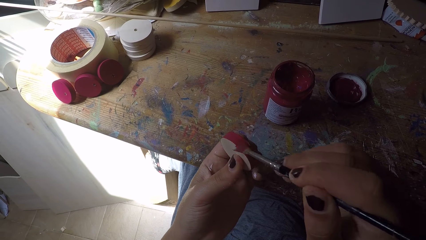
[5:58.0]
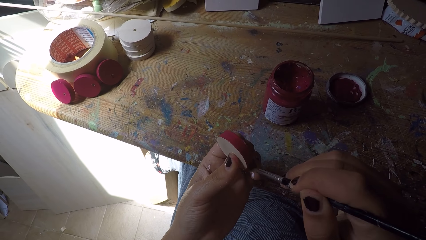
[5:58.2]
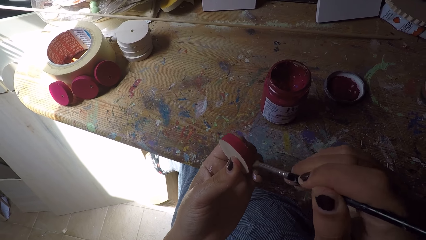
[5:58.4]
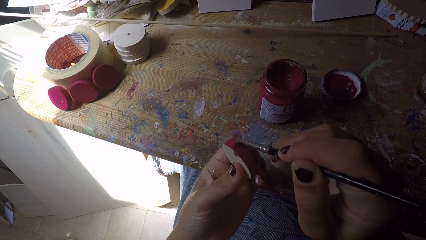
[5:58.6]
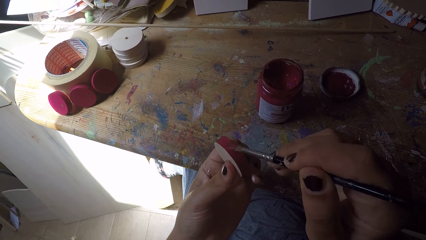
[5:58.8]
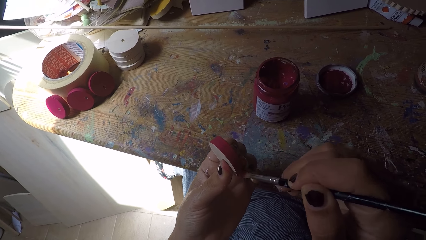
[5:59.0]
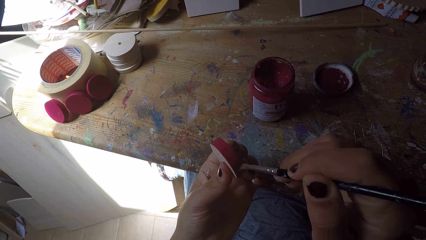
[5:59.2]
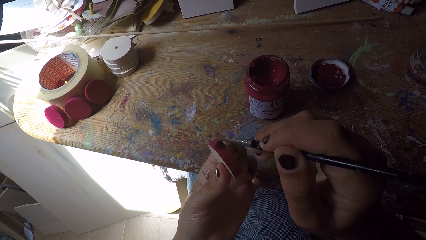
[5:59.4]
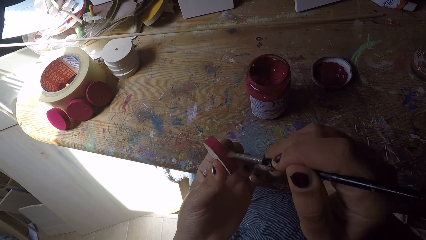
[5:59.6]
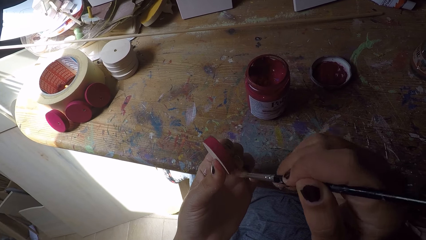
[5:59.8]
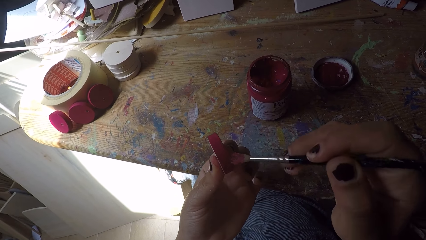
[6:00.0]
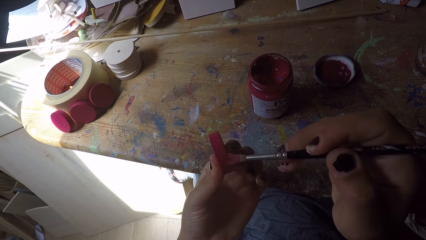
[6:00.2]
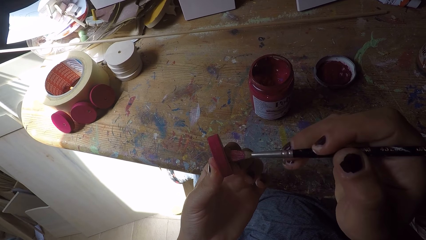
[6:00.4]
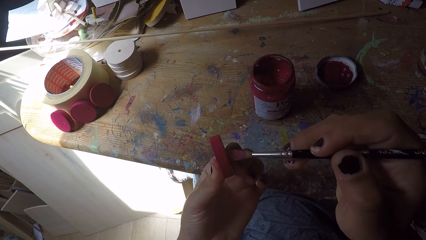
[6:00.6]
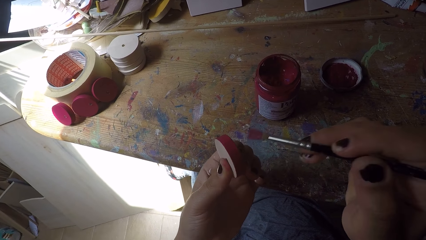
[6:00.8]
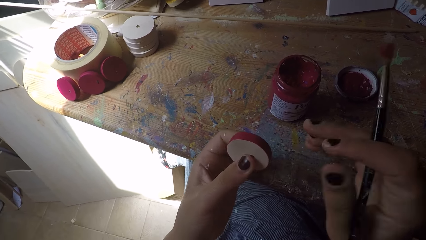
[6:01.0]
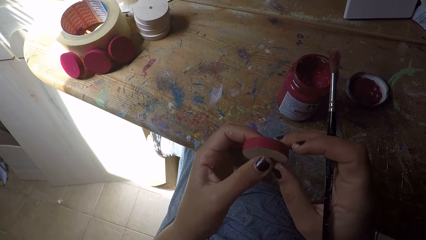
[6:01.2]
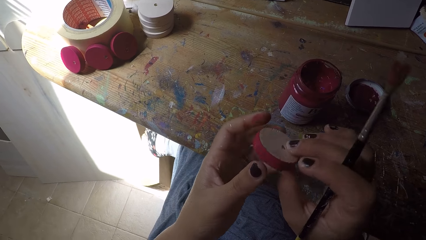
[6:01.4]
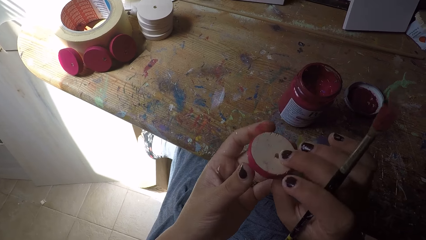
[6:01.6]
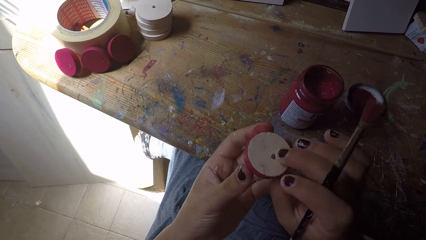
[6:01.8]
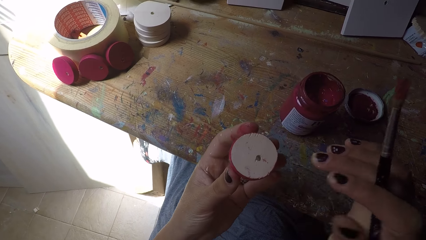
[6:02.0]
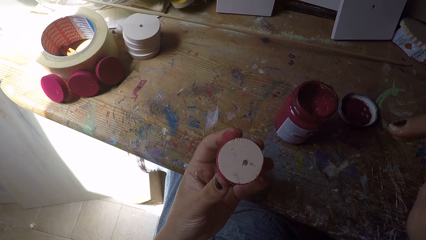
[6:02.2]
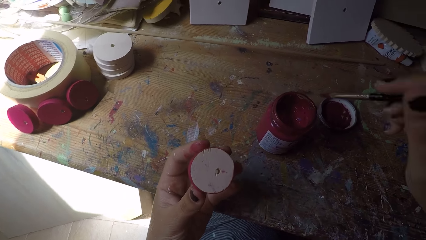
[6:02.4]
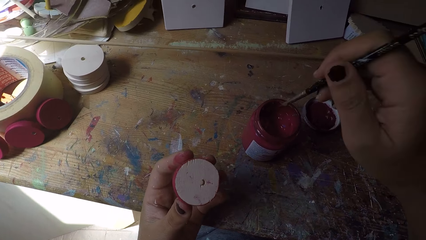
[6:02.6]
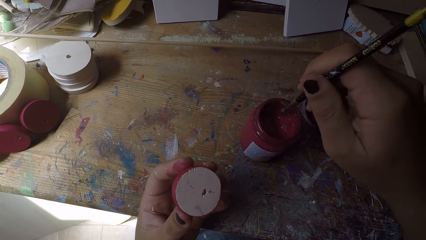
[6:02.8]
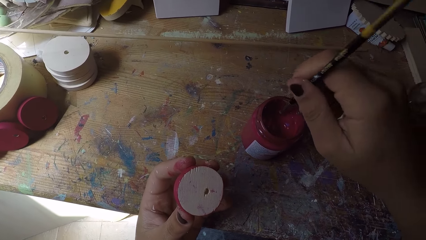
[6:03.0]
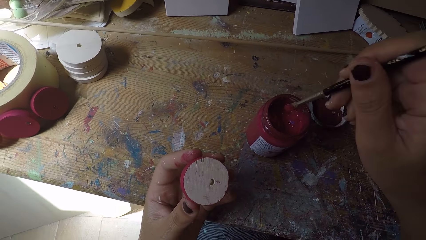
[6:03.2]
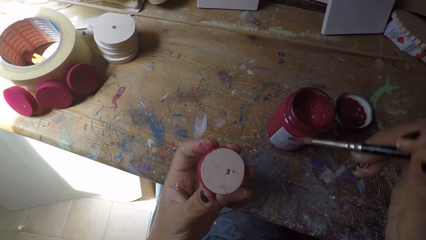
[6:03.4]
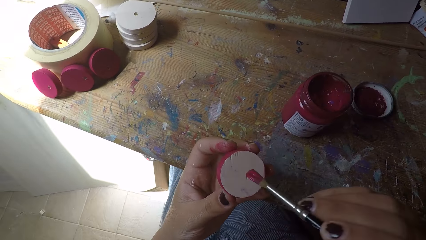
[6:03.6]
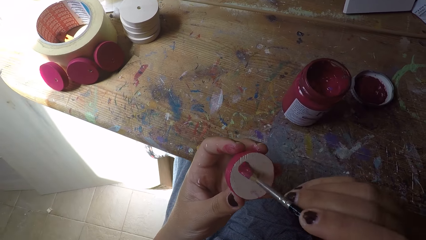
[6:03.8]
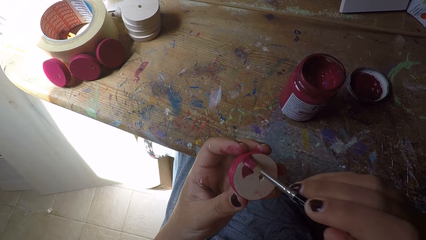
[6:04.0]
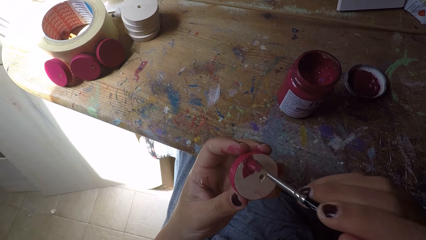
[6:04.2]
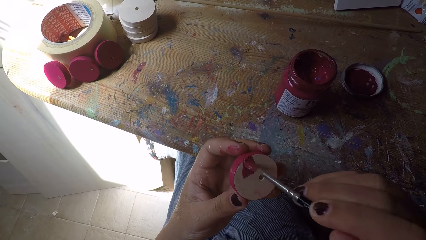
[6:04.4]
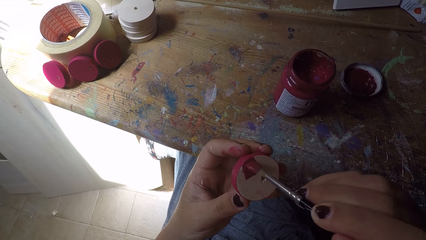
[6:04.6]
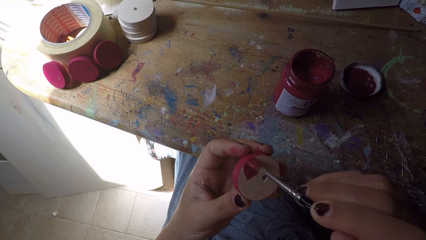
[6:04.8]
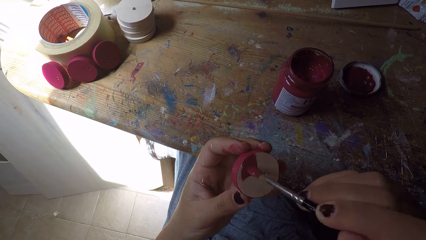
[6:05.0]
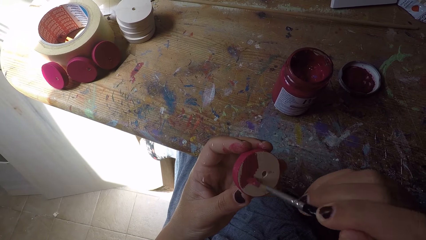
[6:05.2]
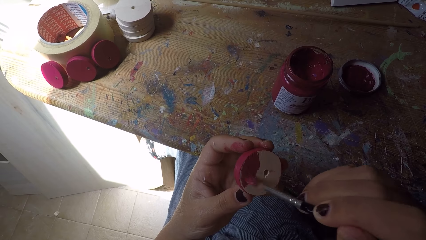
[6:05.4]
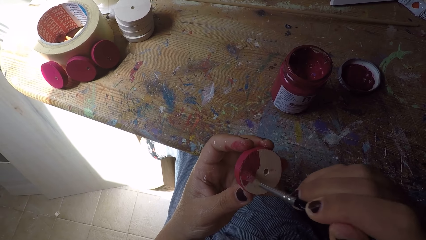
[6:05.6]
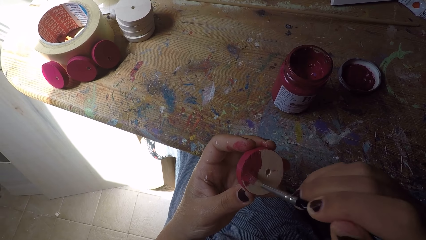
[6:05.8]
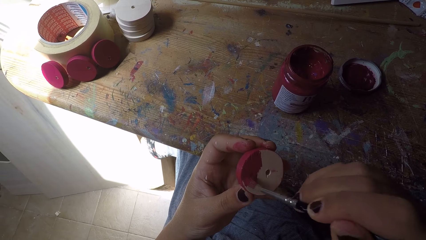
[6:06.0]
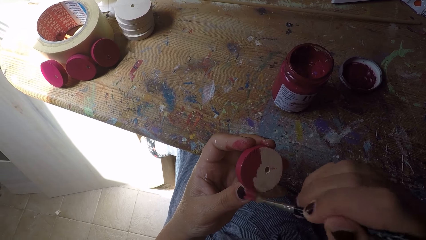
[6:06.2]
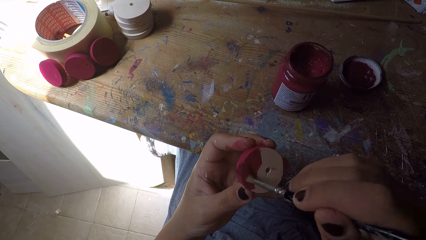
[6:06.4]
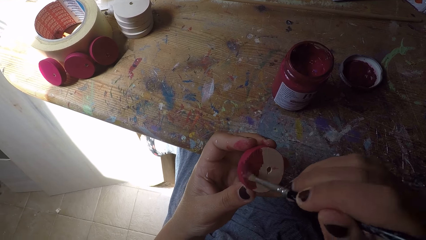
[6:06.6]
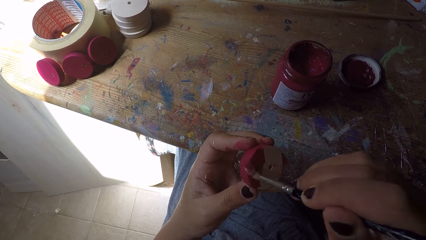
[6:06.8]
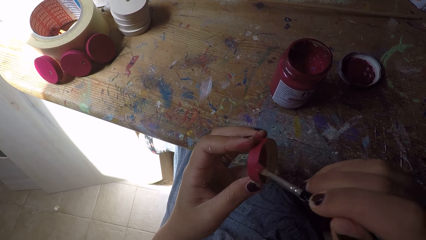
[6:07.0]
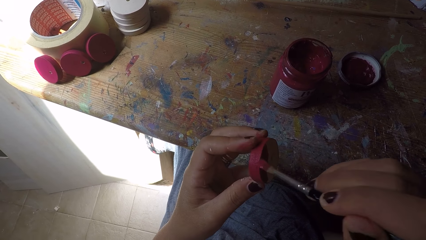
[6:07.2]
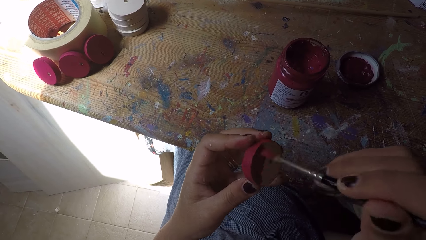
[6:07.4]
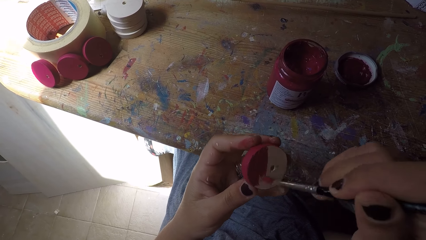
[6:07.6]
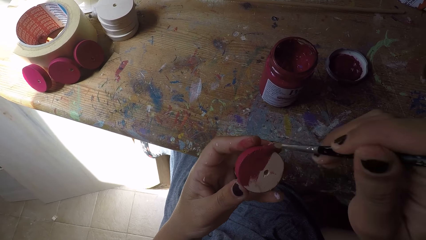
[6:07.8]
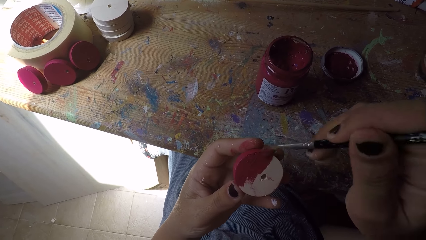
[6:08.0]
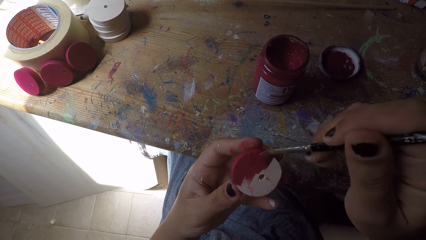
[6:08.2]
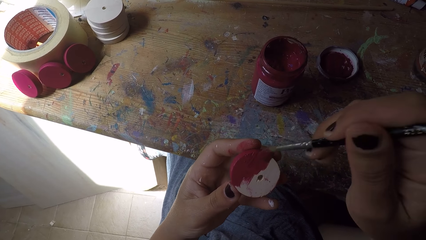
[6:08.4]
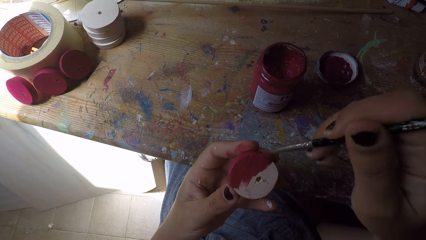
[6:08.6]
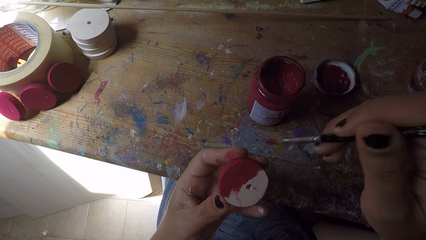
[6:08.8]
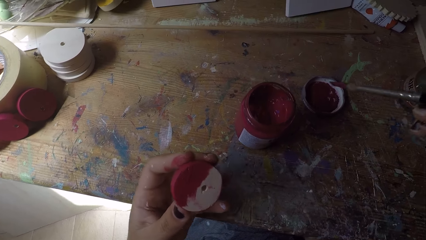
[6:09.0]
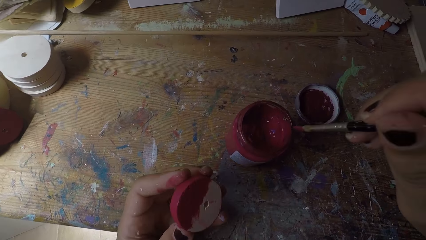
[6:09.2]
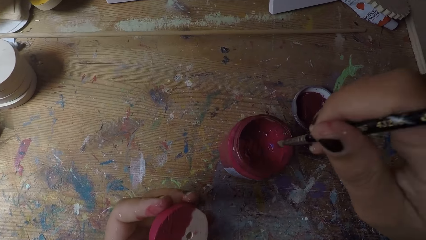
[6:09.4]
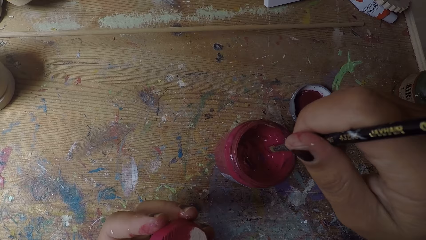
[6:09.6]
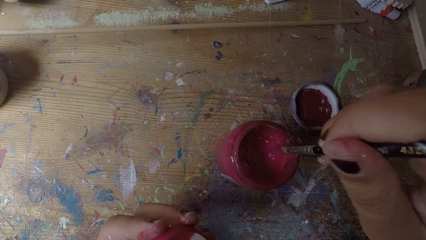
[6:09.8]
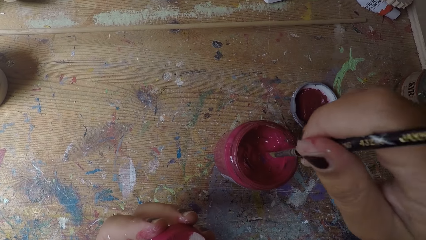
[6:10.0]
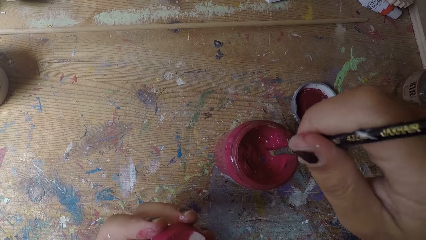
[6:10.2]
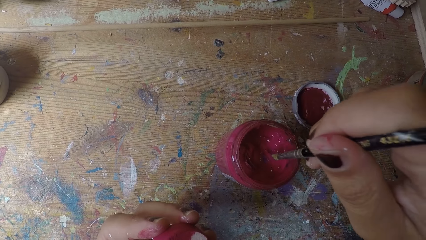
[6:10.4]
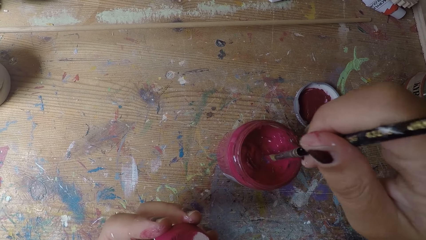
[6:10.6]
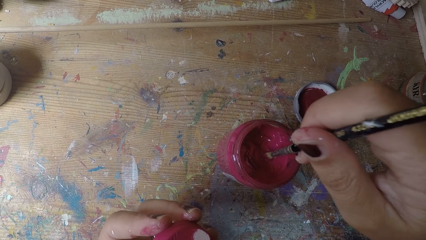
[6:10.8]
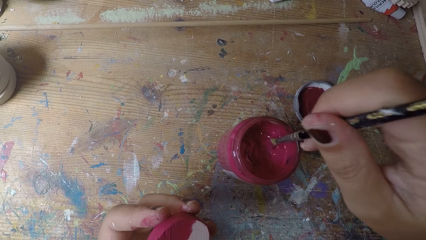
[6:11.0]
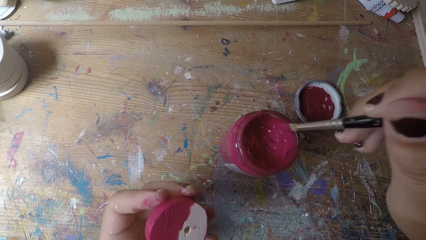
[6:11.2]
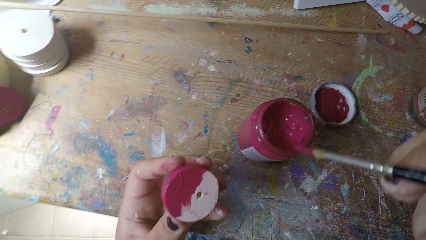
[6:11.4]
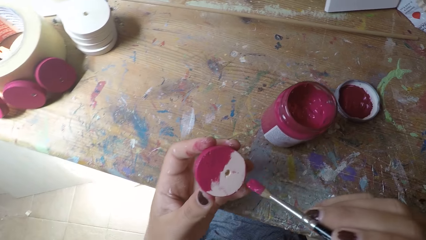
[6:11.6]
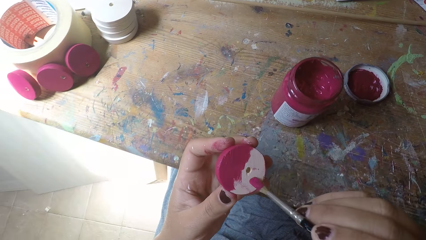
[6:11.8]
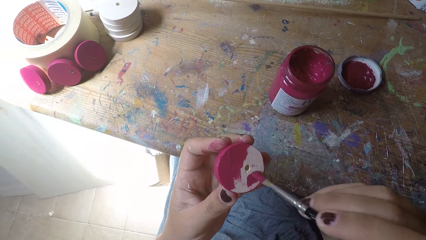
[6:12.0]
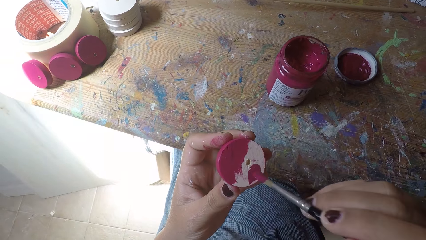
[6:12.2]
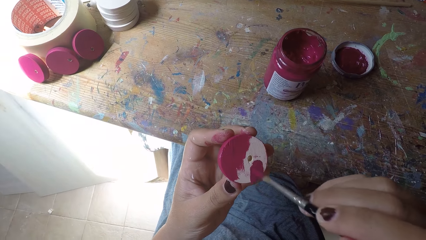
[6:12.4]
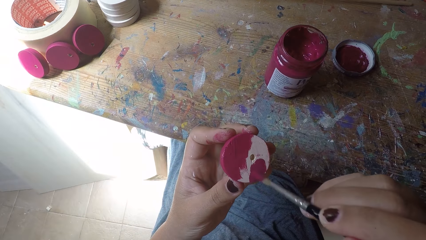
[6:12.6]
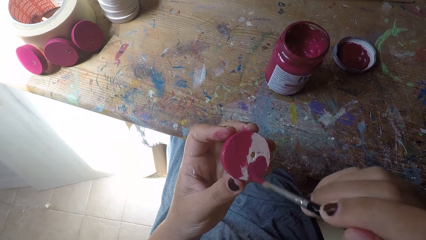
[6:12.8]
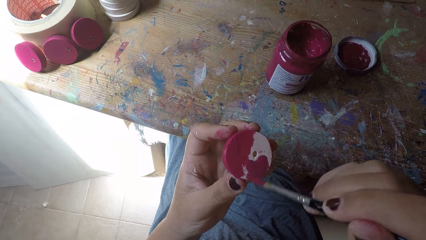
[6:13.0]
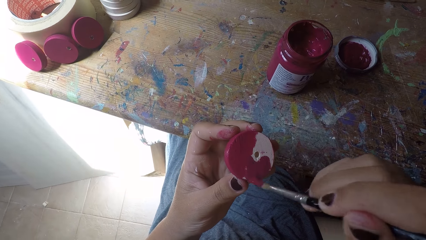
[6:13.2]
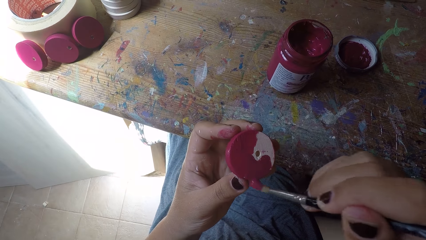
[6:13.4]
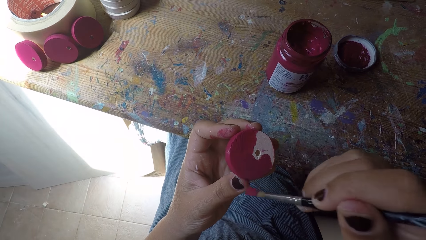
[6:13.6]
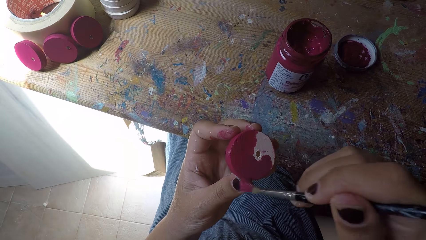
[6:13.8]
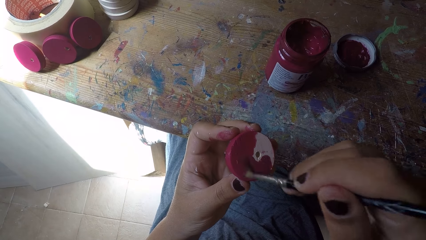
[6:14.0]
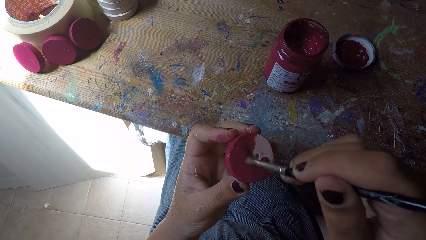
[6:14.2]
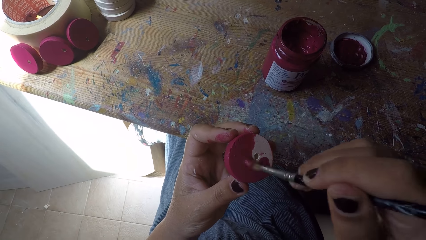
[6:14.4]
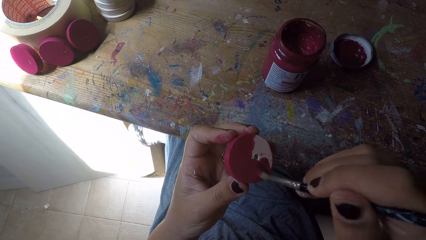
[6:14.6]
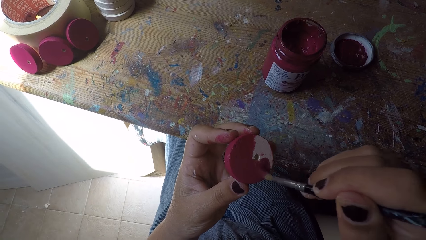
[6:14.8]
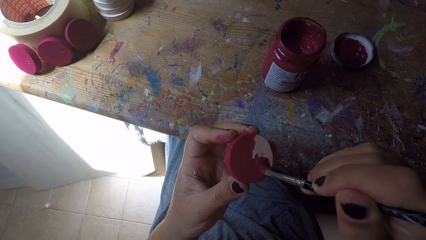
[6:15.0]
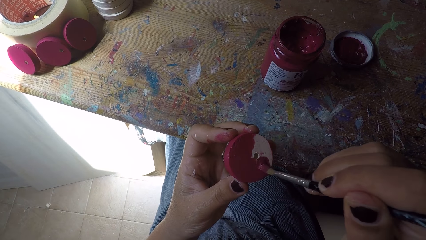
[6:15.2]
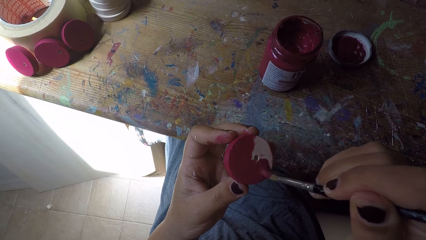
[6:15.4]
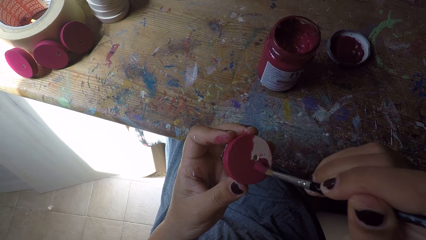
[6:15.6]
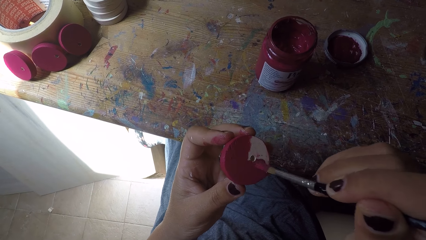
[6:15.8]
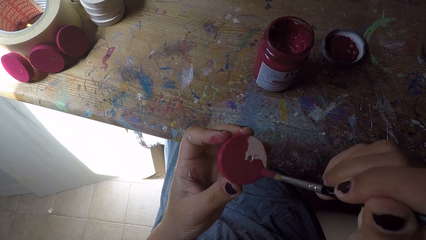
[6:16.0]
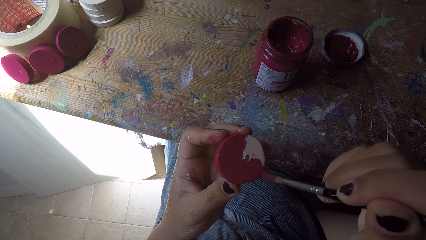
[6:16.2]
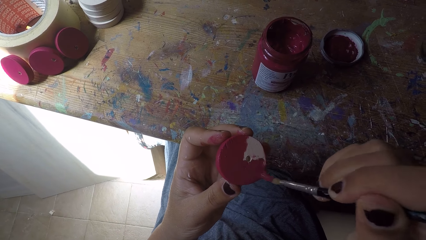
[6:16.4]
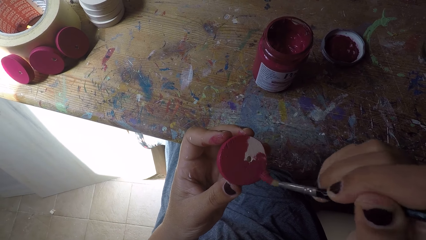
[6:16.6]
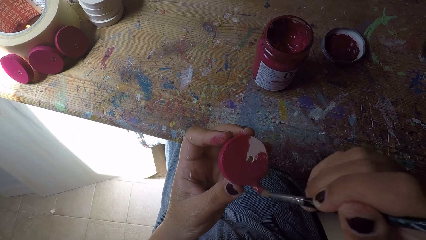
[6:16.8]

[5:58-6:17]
The camera wearer turns over the wood ornament with both hands. She scoops paint from the paint can with the paint brush in her right hand. She paints the wood ornament with the paint brush in her right hand. She scoops paint from the paint can with the paint brush in her right hand. She paints the wood ornament with the paint brush in her right hand.
